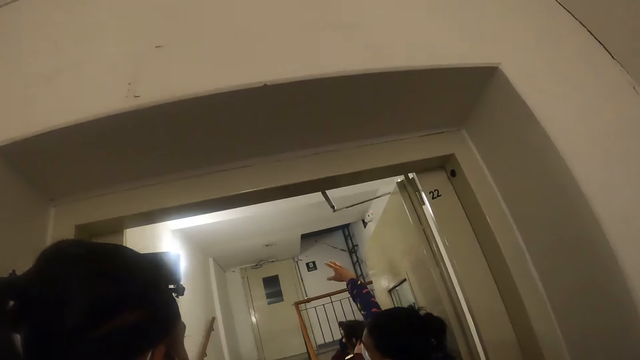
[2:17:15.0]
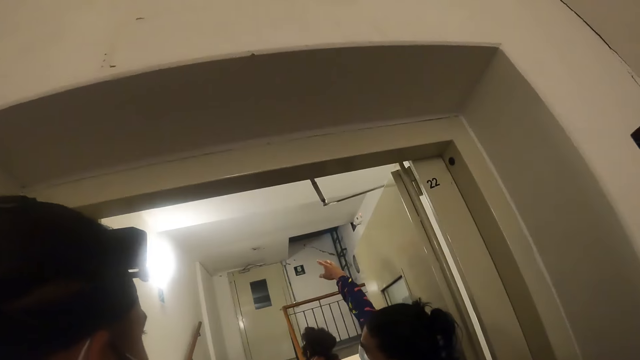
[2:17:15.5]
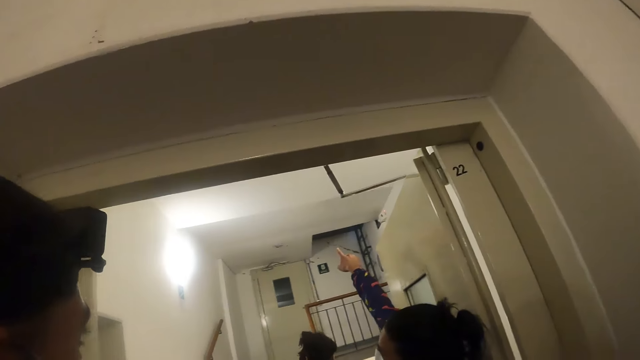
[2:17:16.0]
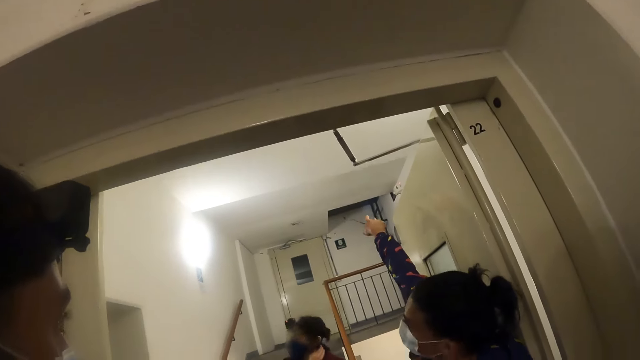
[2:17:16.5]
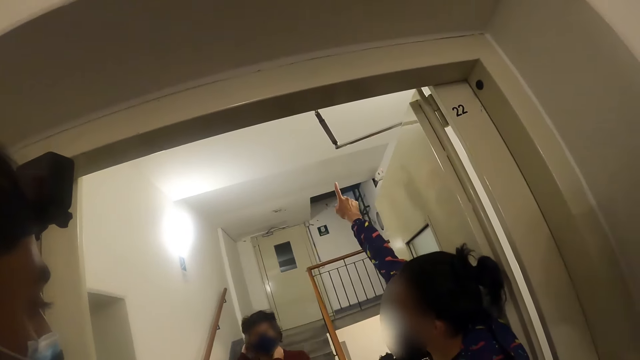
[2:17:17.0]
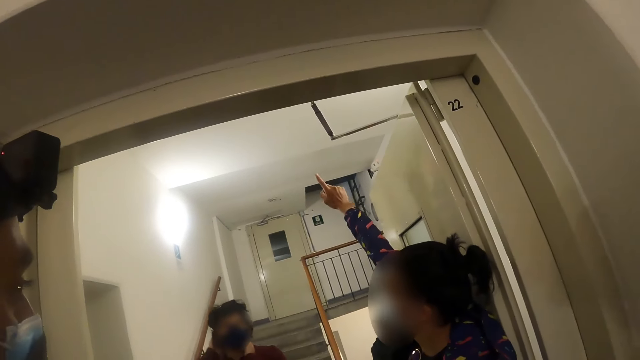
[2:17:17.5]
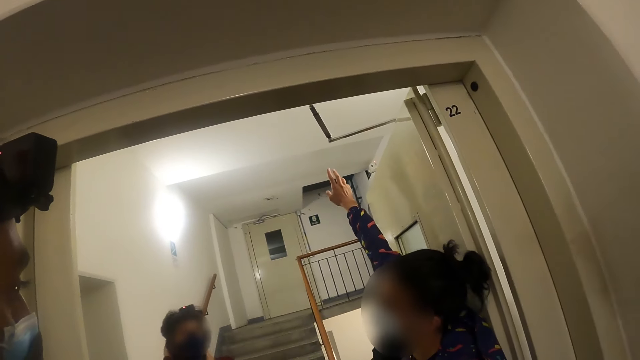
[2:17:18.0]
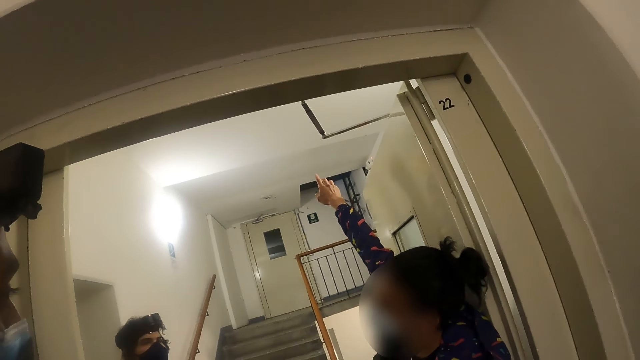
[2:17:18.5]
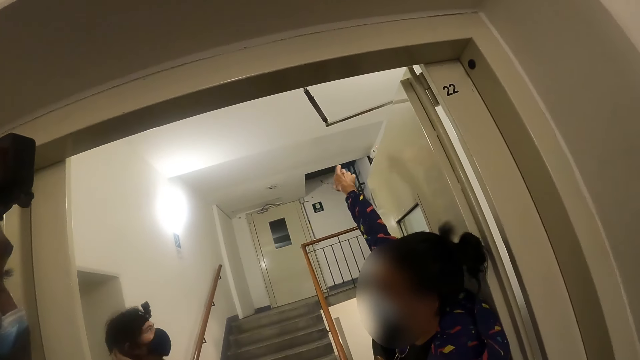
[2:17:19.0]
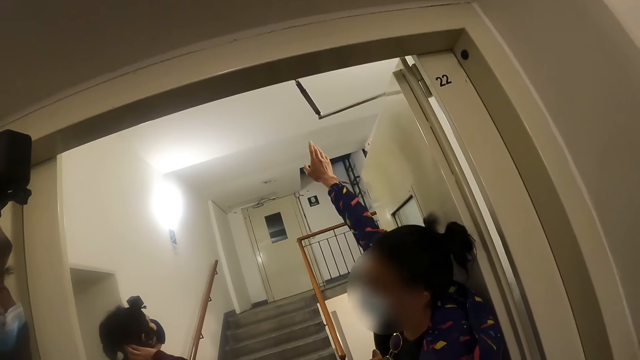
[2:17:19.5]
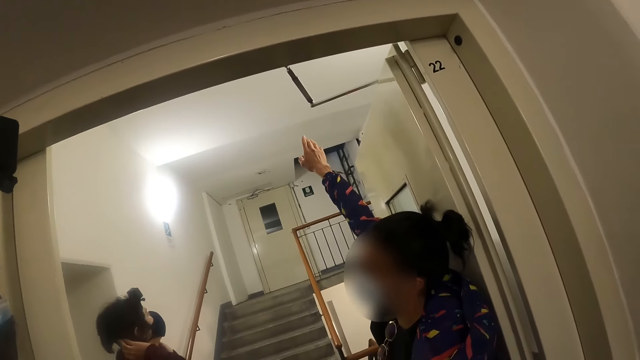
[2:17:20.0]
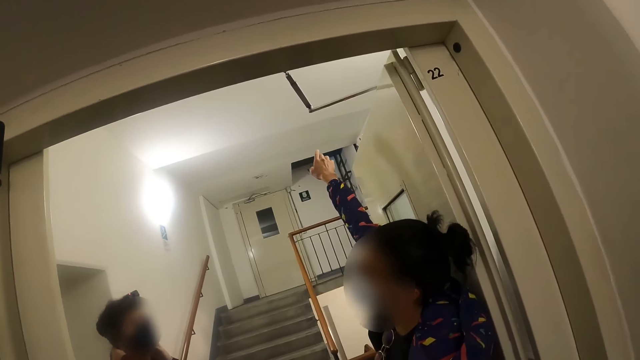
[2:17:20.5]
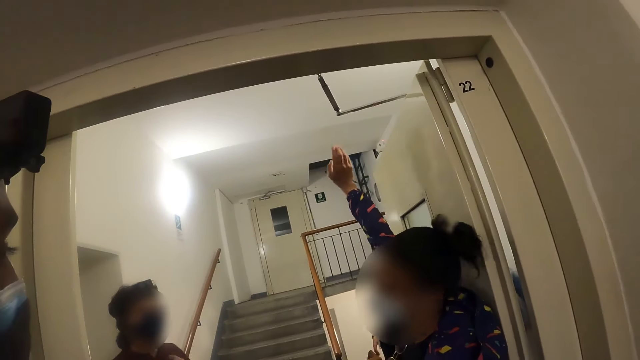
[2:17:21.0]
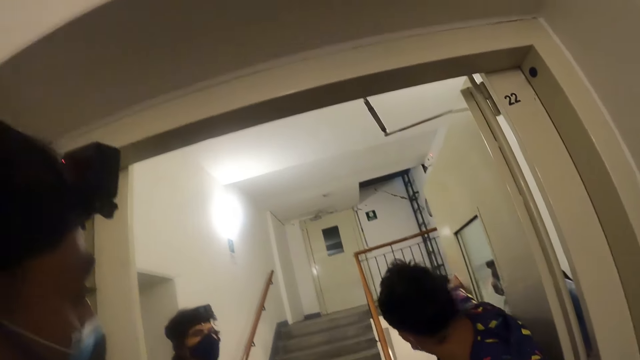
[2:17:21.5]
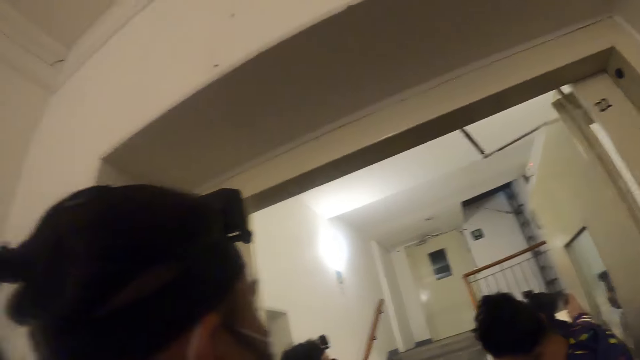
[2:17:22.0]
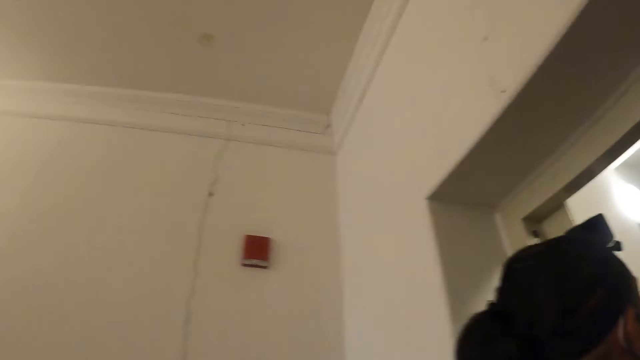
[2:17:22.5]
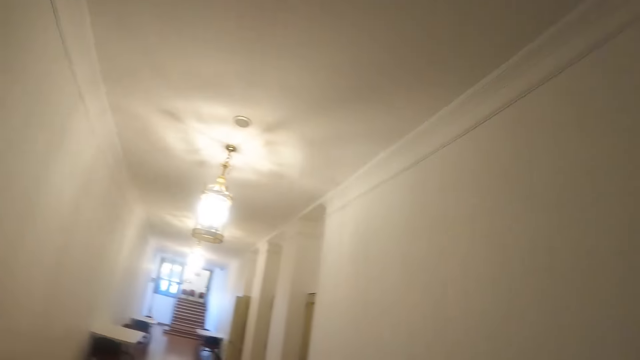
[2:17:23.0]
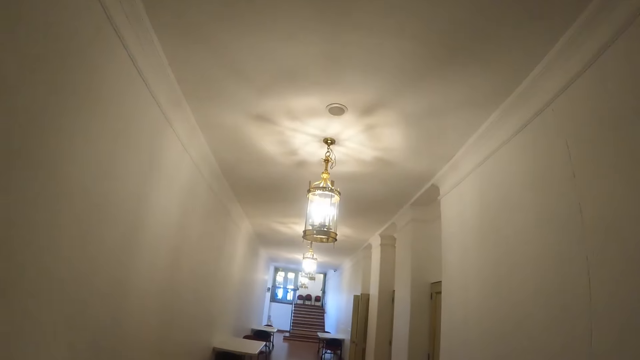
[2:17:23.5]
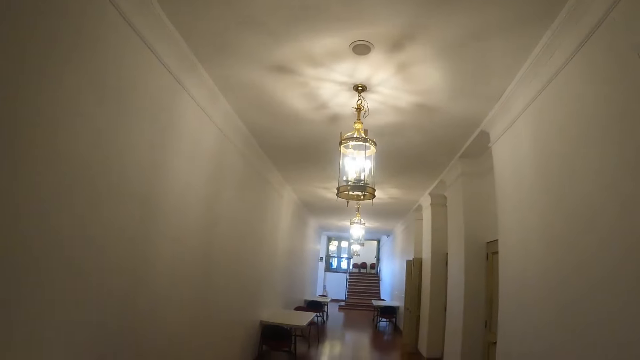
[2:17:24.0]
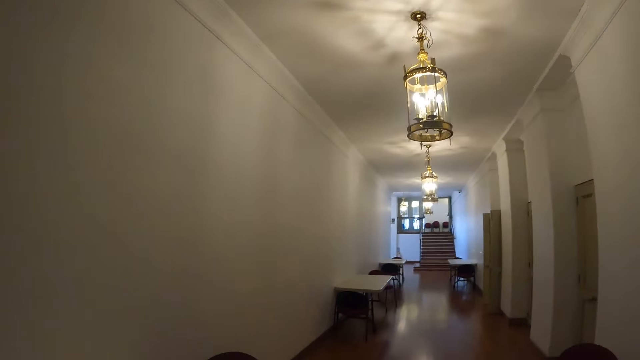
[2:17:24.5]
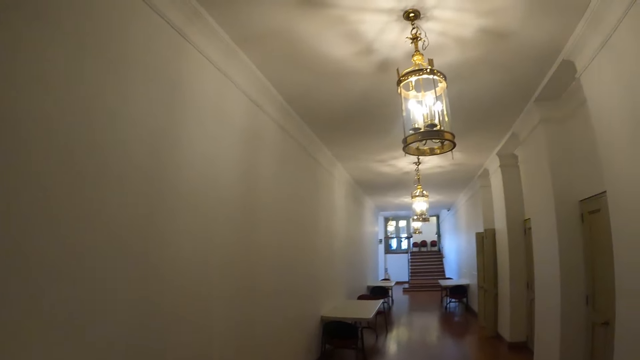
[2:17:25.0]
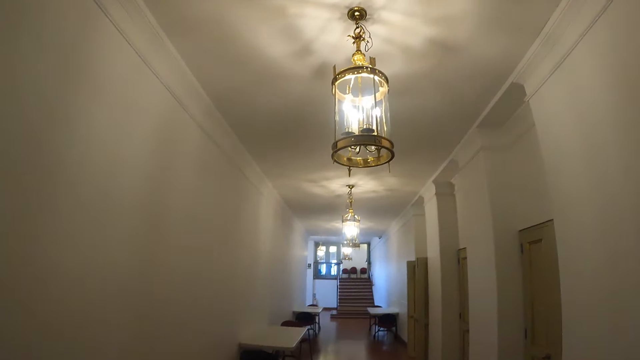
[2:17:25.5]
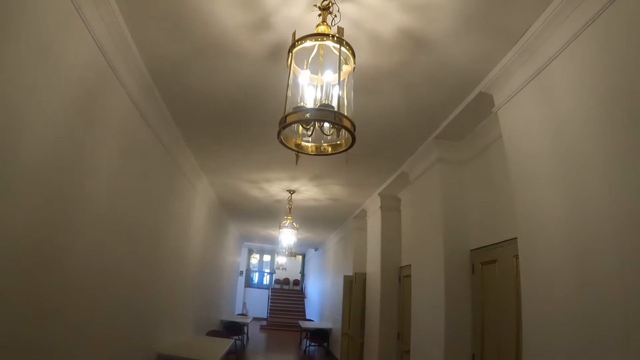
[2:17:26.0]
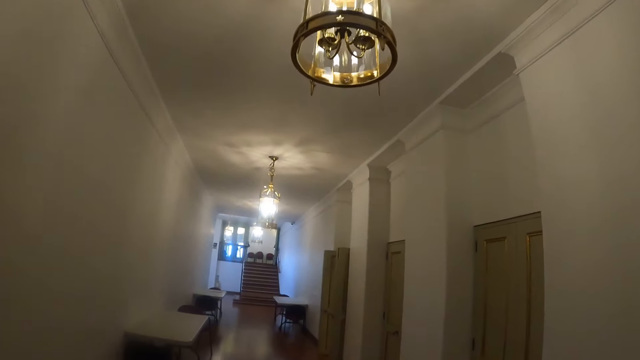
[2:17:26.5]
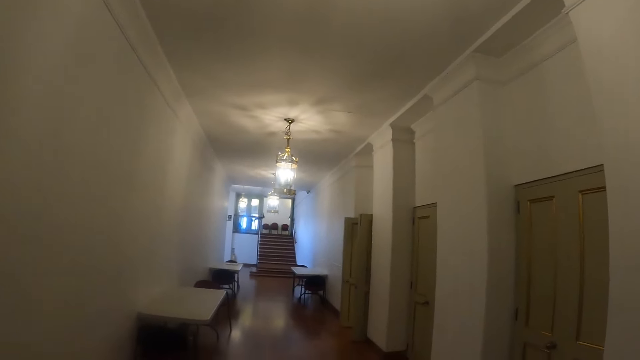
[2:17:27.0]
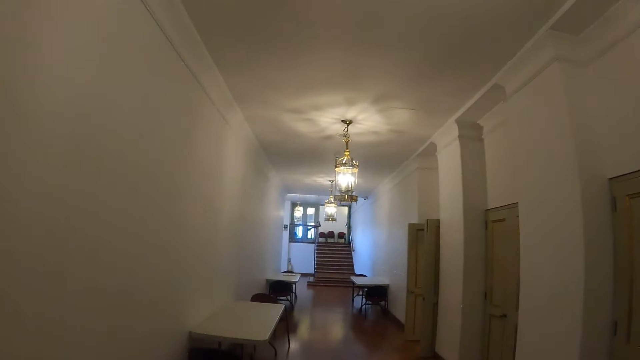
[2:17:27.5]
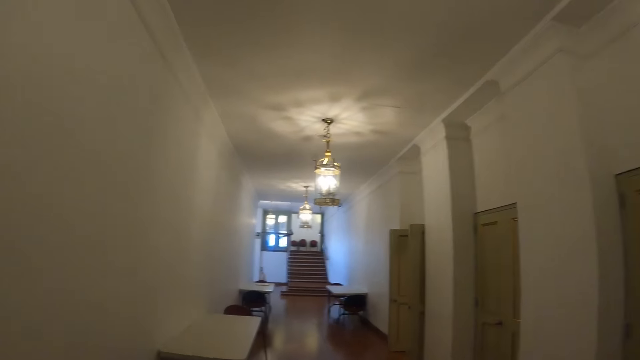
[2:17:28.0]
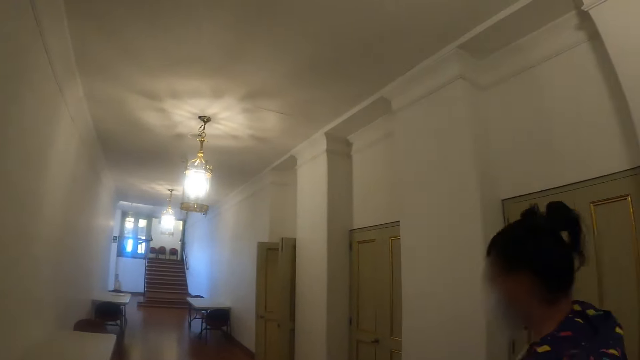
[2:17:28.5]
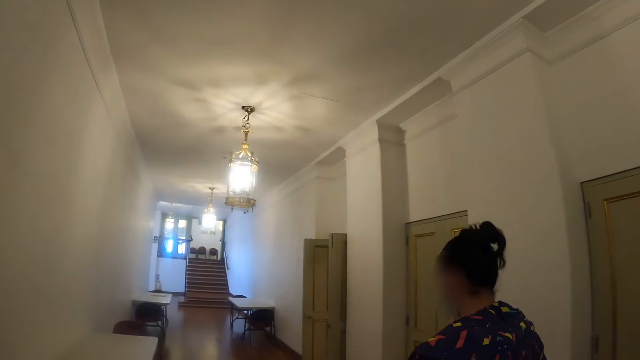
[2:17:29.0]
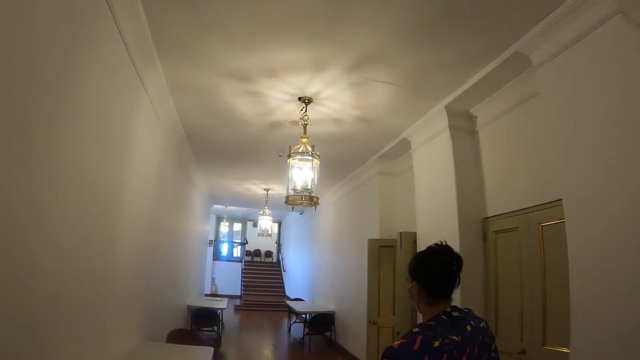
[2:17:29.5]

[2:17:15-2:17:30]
A woman converses with a man. The camera wearer looks at the ceiling. They look around the house. They walk along the hallway.

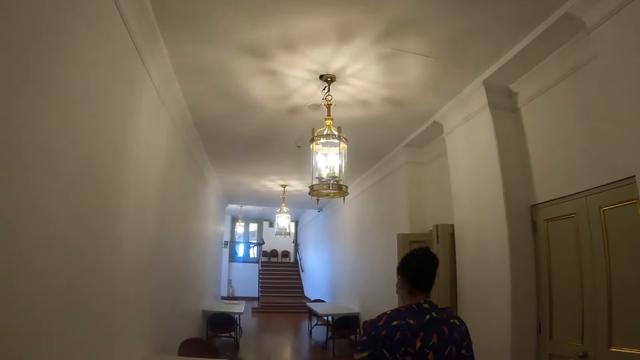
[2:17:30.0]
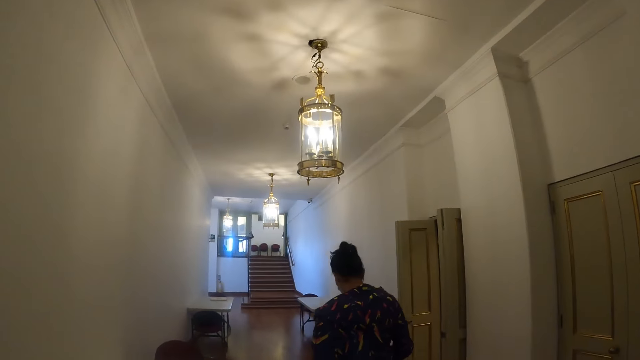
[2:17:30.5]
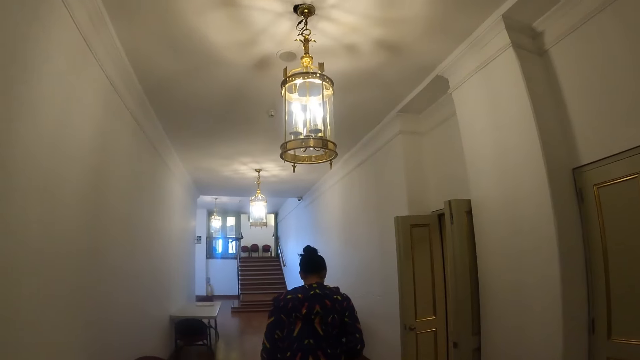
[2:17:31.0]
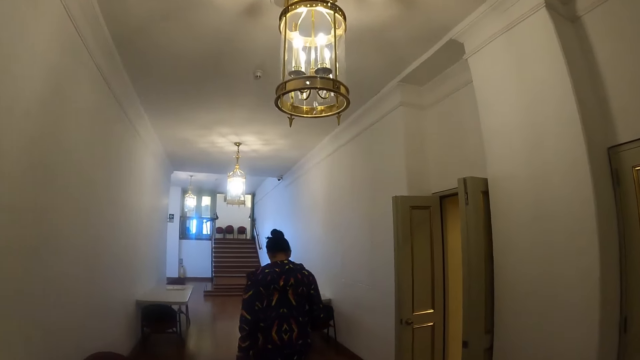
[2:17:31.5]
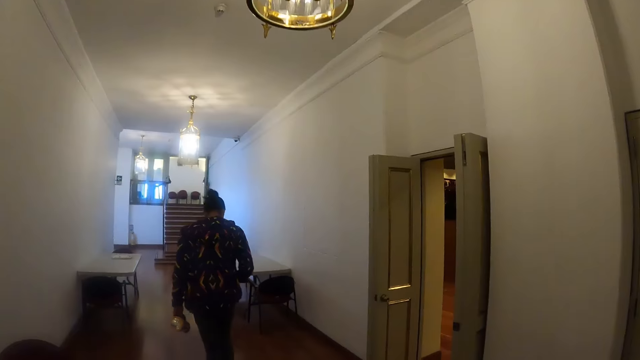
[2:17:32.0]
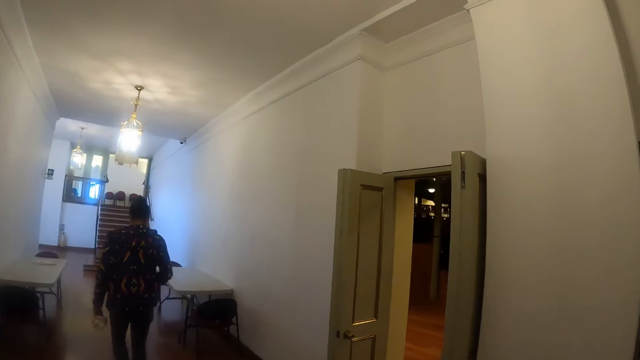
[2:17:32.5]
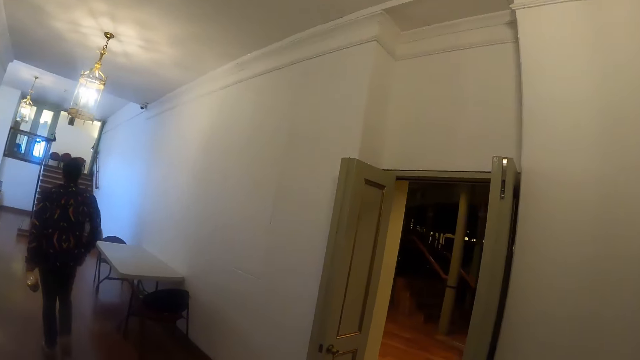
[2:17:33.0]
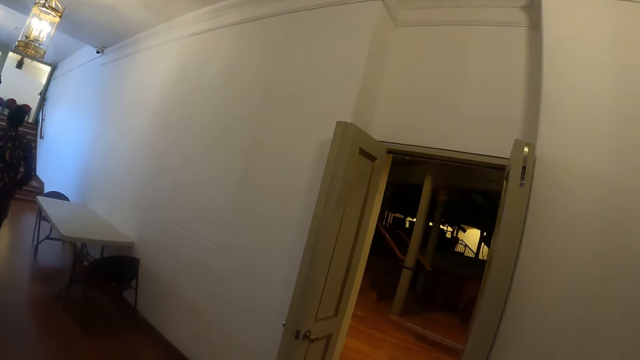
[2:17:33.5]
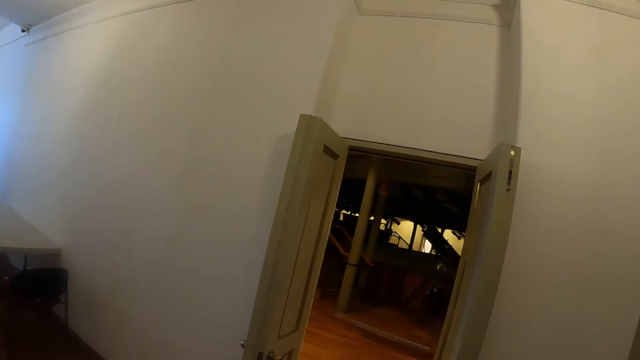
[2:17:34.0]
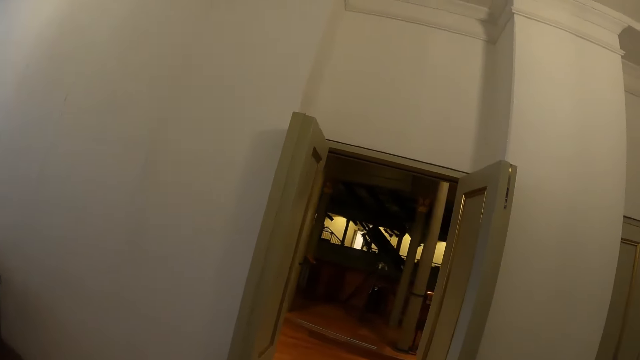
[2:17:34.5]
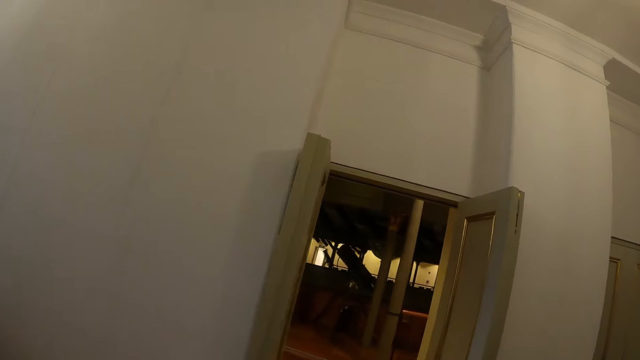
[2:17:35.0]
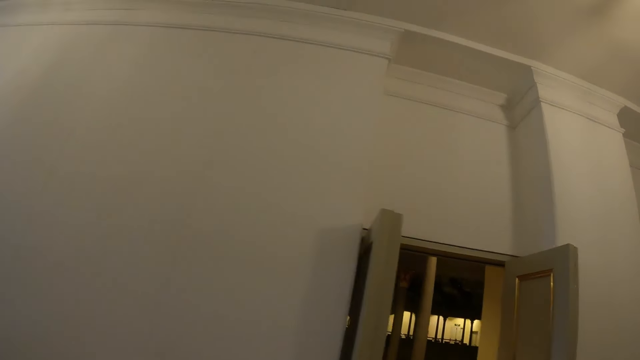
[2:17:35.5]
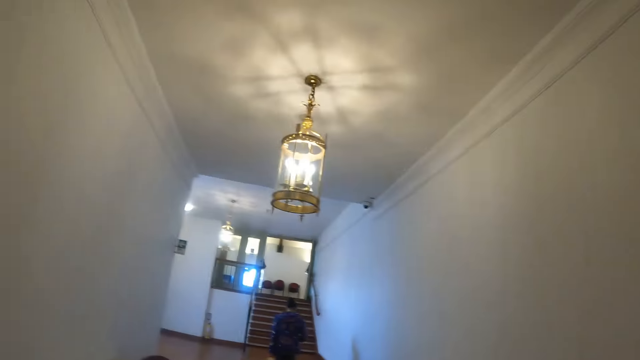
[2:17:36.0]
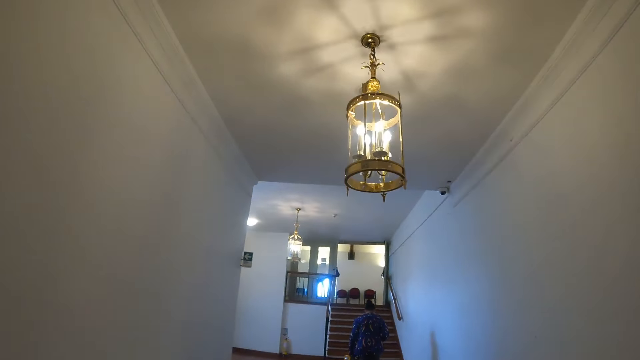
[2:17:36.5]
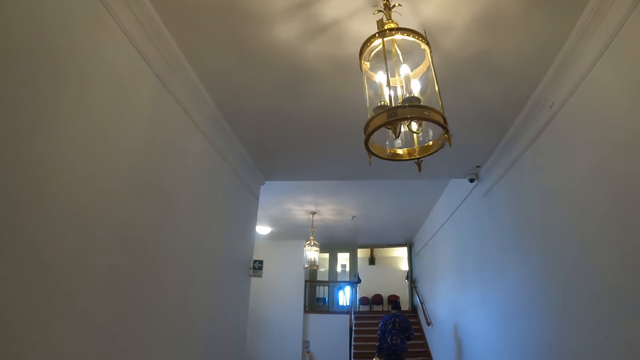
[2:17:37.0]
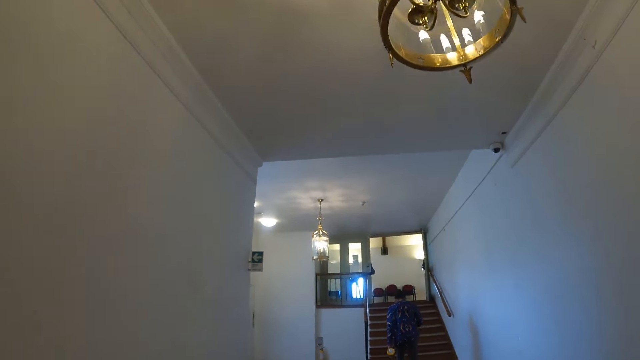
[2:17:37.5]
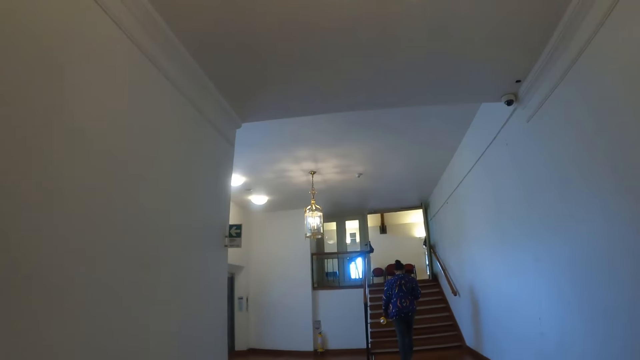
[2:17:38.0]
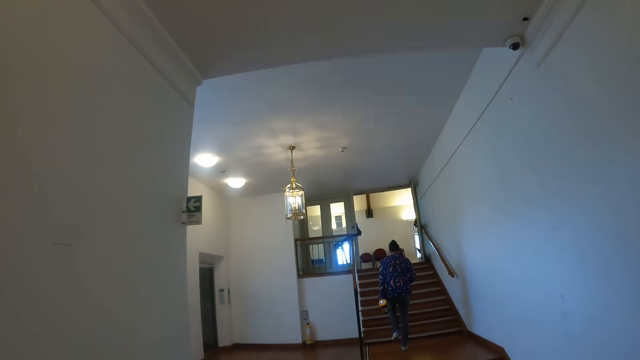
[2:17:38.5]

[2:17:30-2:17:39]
The camera wearer stares at the room. They walk in a corridor.
